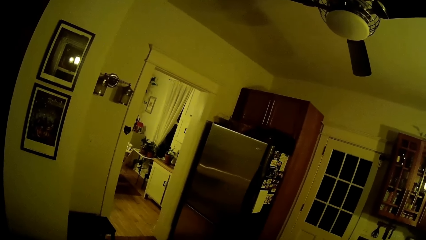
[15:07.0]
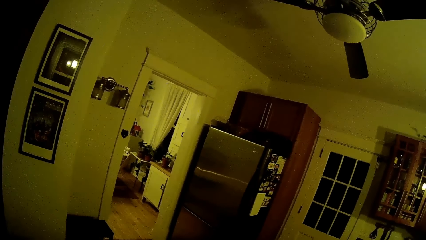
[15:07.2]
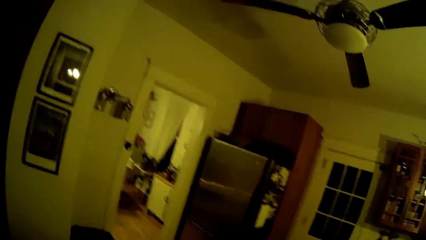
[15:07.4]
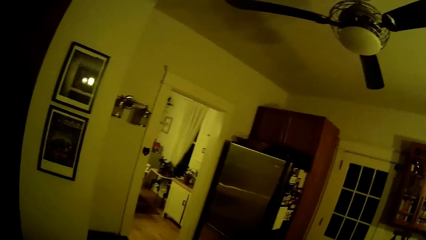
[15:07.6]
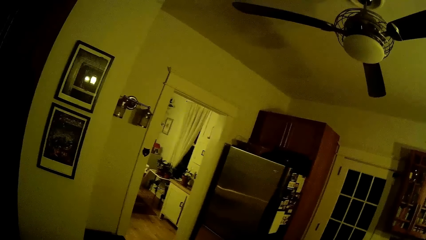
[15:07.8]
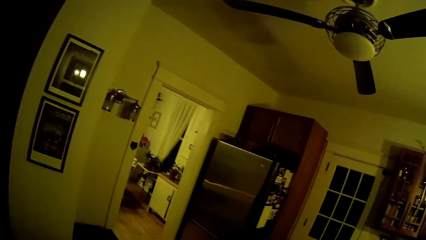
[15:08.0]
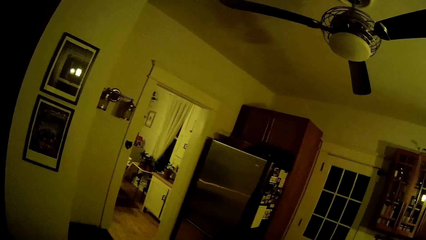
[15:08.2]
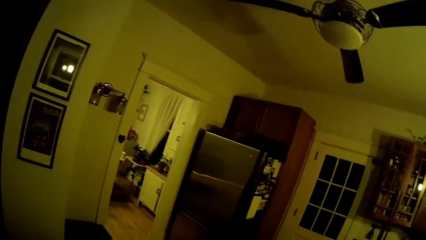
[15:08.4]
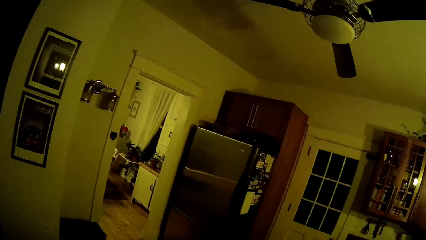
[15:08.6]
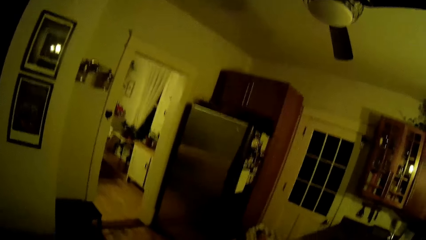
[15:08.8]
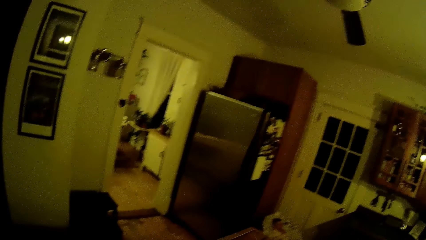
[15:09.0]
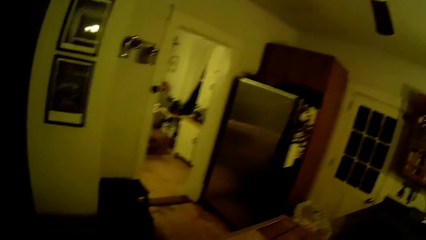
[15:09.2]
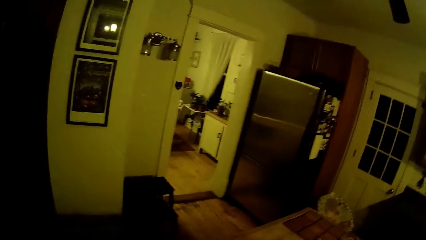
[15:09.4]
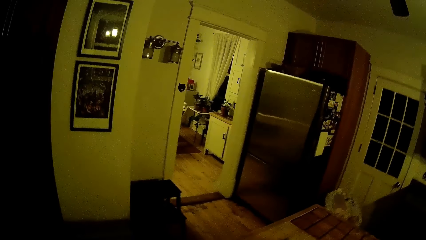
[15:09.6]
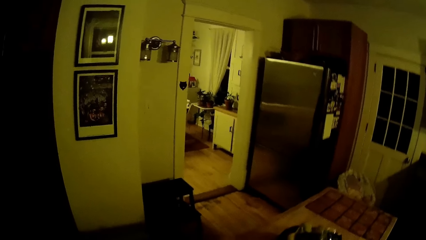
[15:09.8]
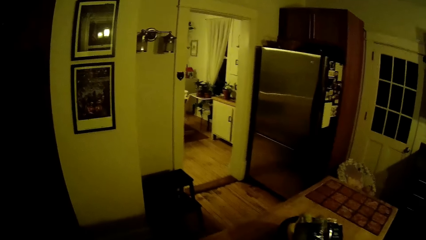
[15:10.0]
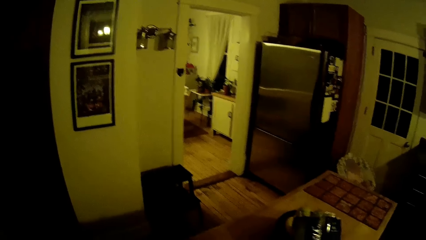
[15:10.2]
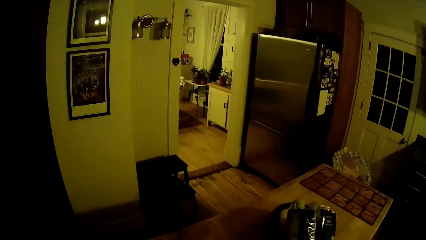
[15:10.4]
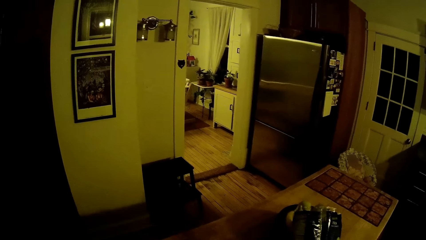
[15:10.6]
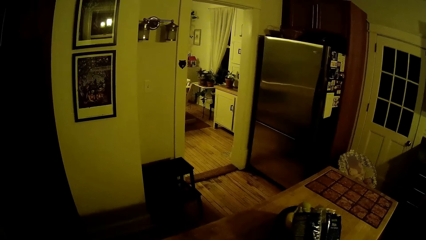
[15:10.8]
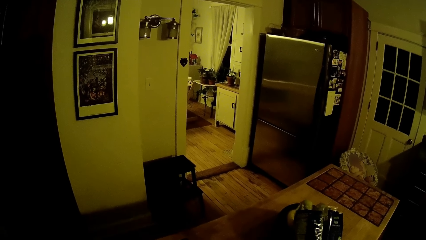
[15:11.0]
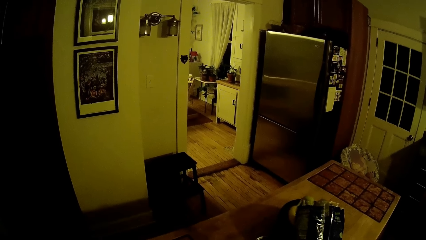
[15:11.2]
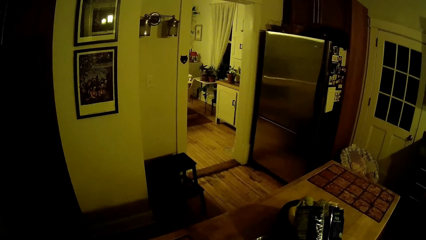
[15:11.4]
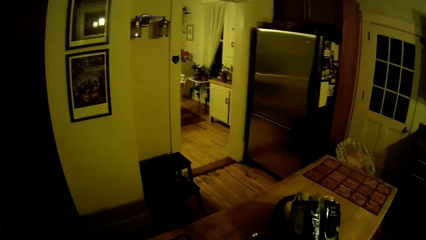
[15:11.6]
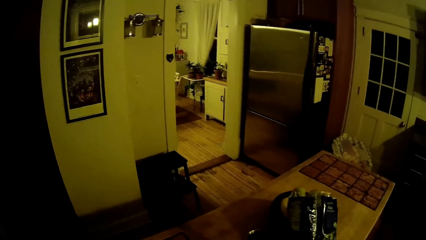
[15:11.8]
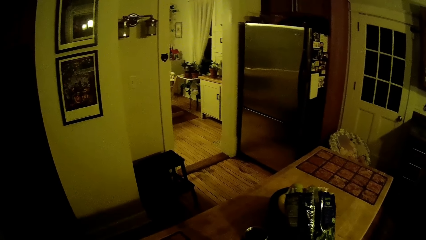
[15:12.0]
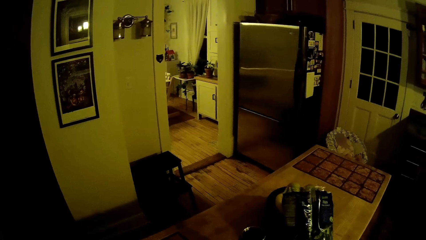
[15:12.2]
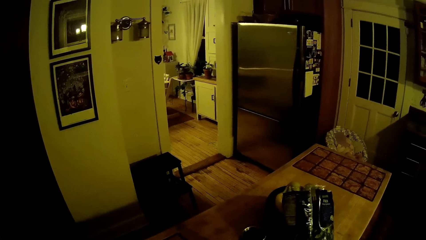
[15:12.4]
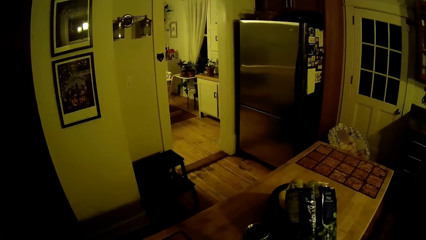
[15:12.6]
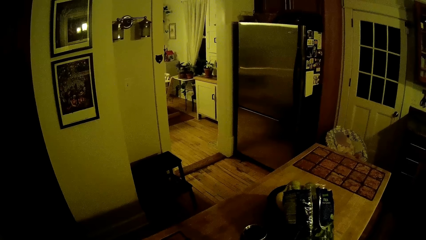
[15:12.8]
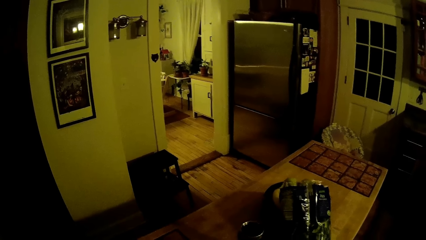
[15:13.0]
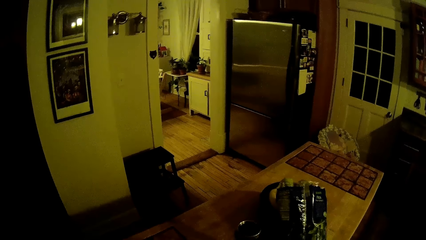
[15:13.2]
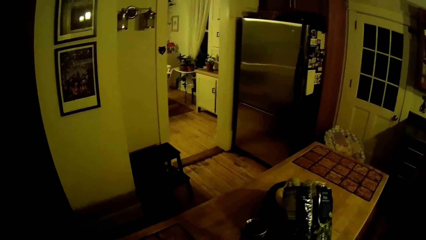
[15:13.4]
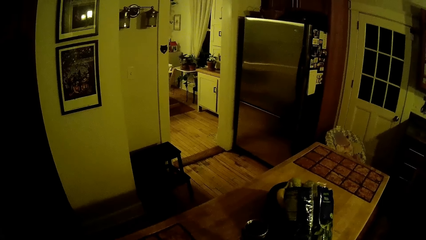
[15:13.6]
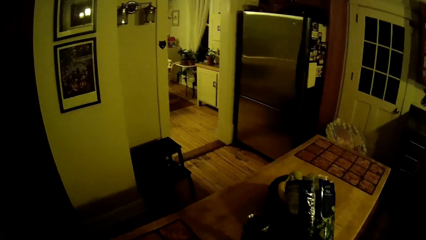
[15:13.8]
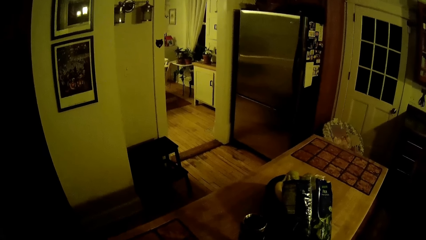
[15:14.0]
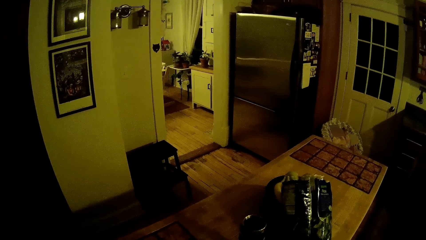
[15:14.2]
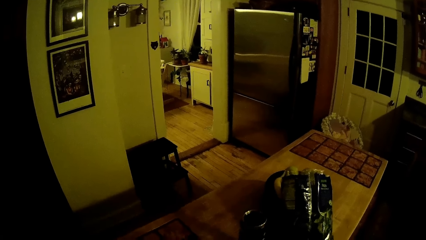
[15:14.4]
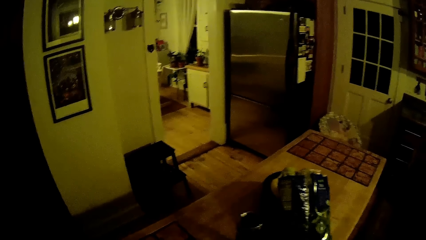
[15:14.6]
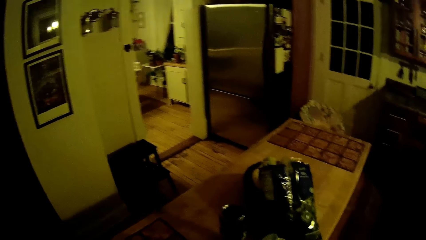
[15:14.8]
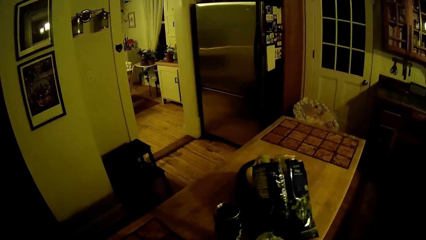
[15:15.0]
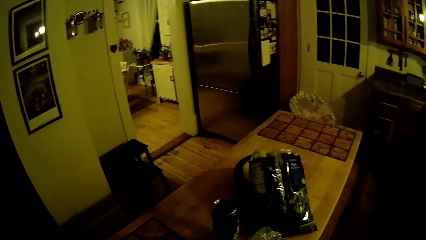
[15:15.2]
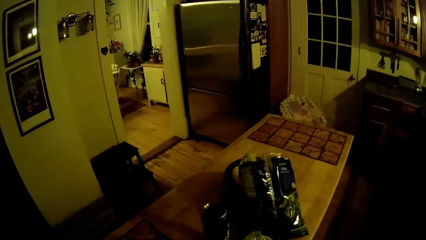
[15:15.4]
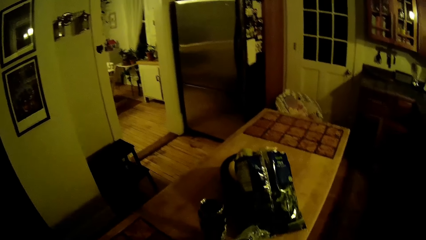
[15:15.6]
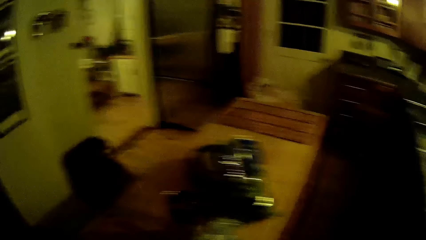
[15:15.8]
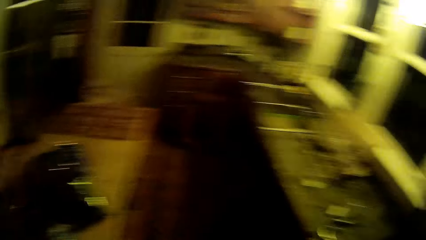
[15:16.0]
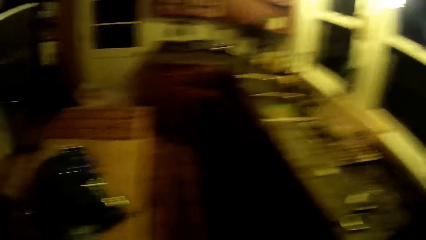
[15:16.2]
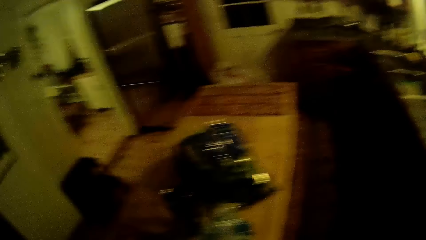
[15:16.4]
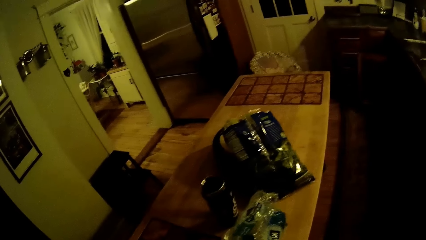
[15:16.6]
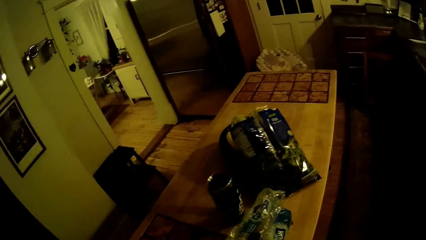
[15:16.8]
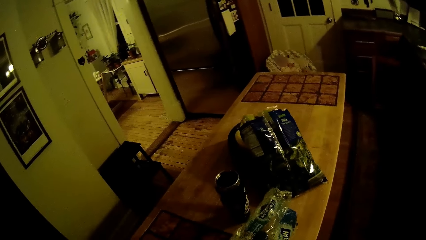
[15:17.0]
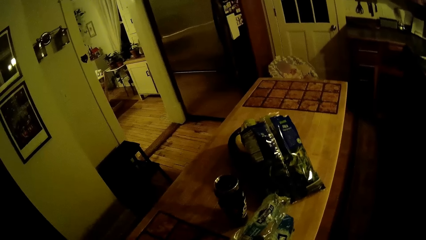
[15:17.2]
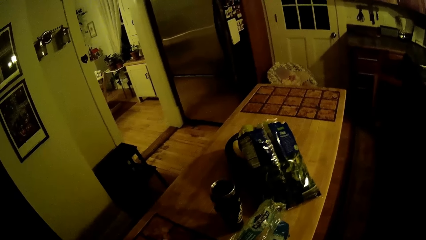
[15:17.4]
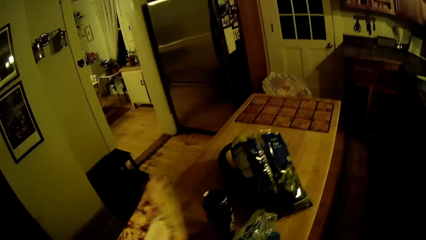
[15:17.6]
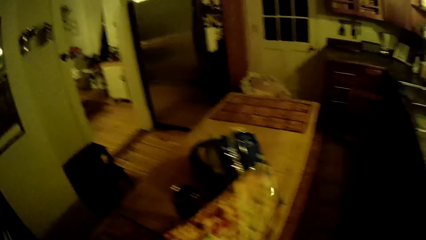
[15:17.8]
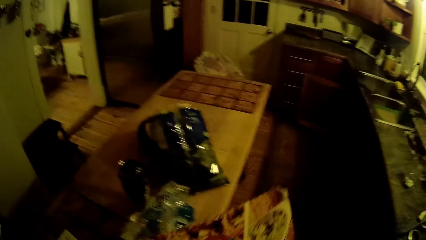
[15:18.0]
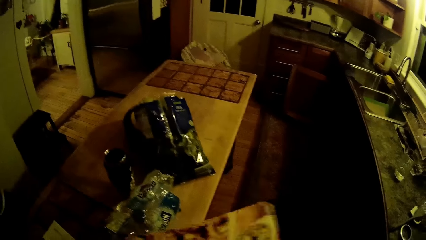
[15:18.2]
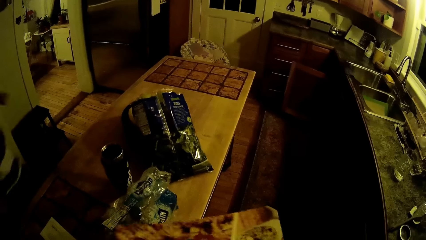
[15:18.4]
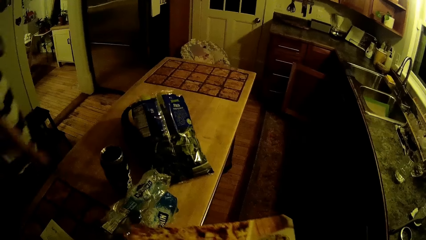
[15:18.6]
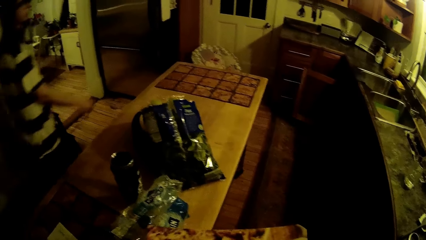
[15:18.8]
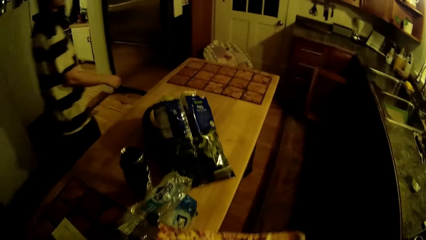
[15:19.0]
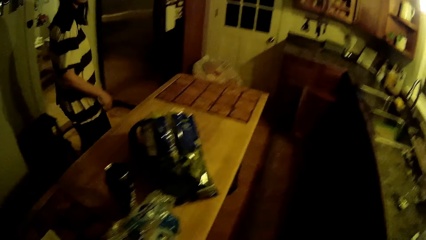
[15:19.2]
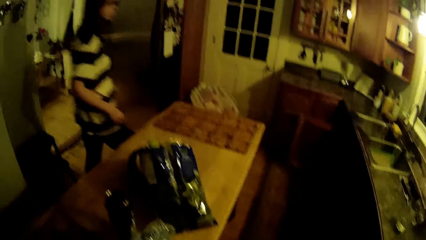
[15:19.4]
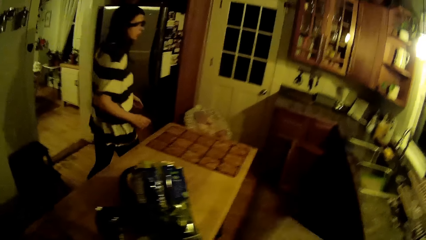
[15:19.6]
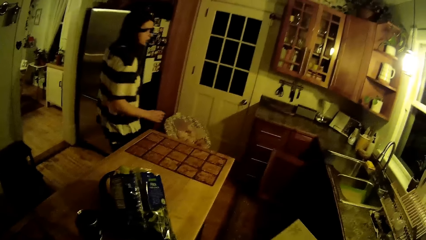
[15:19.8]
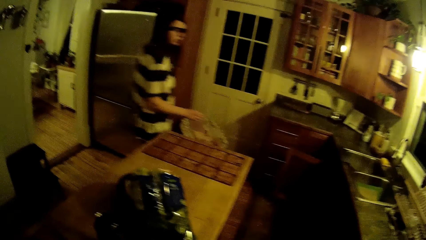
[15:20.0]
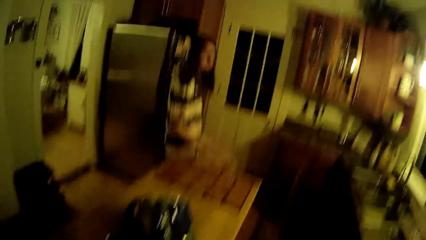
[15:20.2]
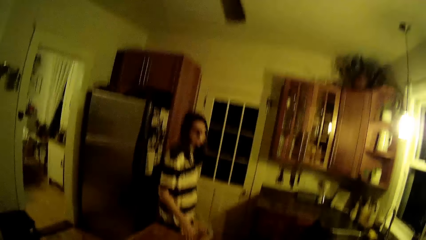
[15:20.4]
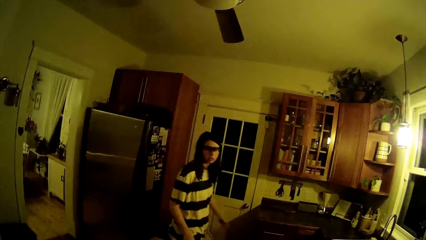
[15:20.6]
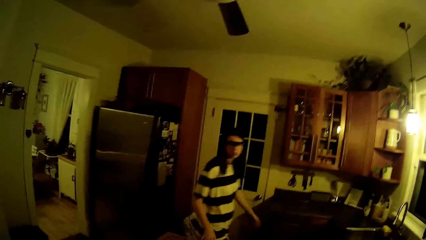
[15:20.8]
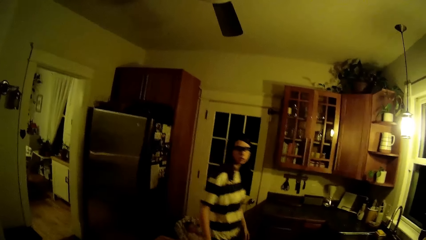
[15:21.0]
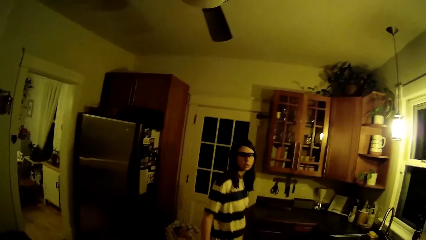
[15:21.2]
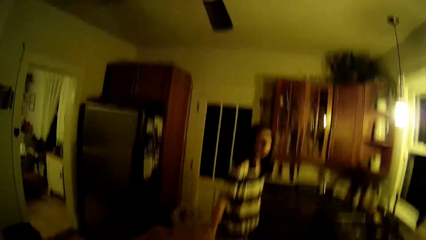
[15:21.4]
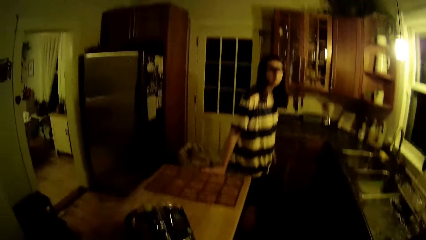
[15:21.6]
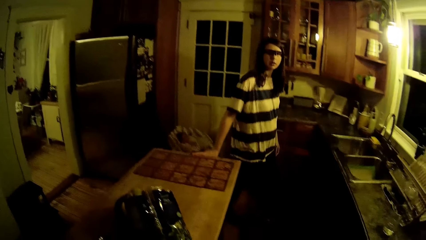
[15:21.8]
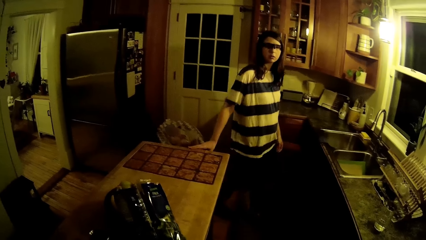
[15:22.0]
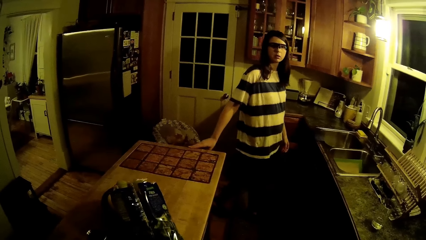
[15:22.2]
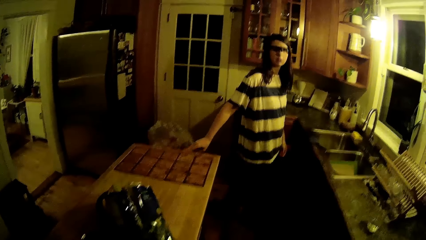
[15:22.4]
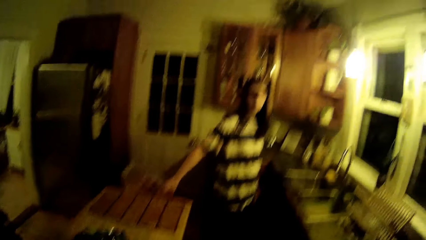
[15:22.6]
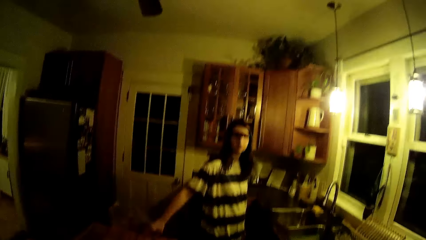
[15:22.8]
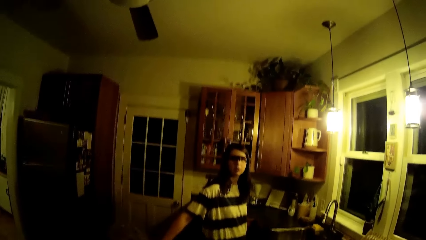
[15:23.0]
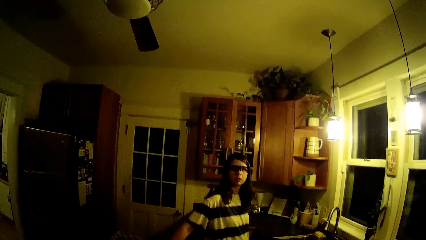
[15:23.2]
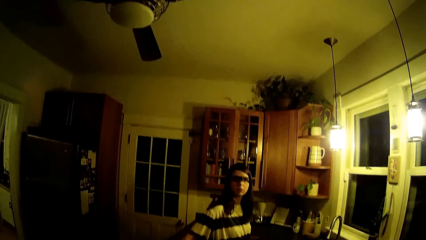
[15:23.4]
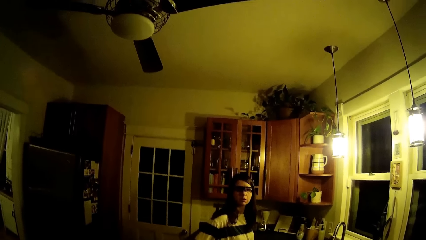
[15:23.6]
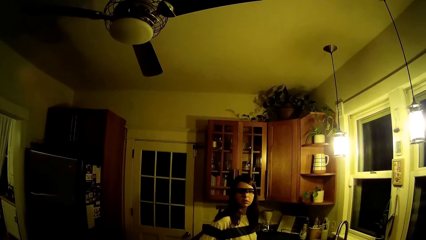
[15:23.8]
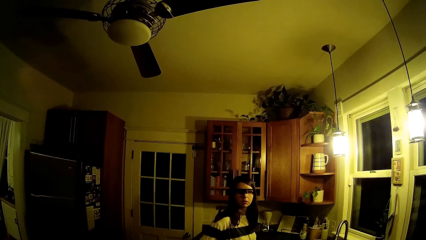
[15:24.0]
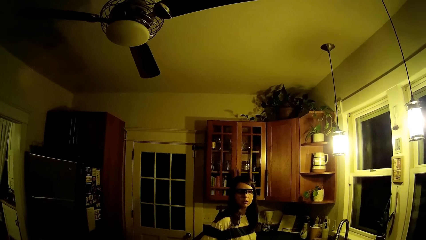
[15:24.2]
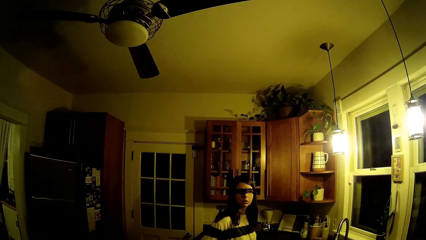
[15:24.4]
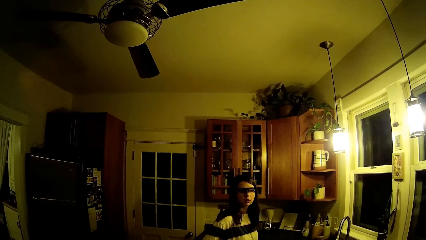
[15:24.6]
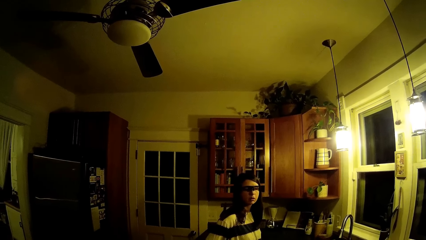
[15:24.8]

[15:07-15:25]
The camera wearer looks around. He lifts a flyer or table mat with his left hand. The woman walks into the kitchen. The woman walks around. The camera wearer looks at the table mat. He converses with the woman. The woman looks at the camera wearer.
